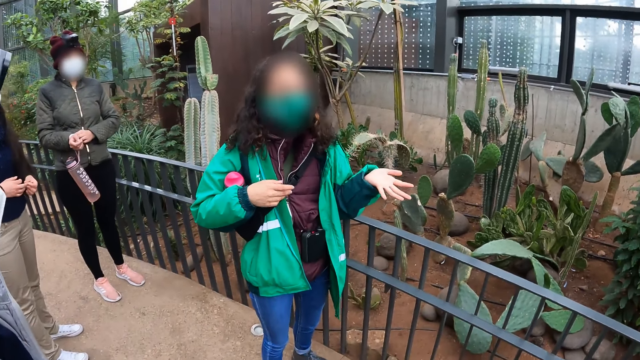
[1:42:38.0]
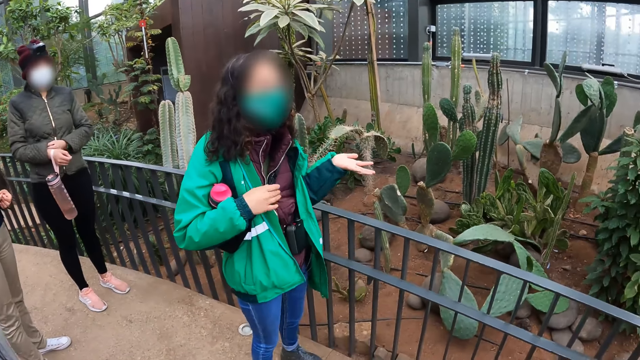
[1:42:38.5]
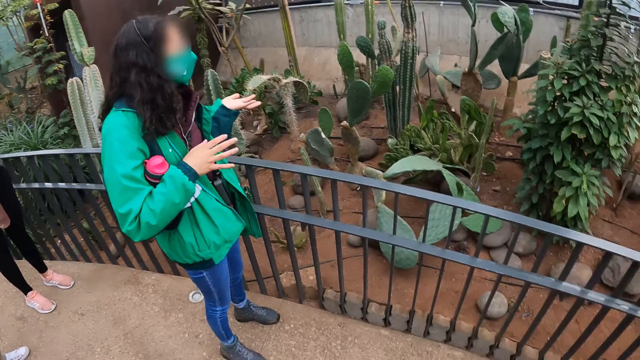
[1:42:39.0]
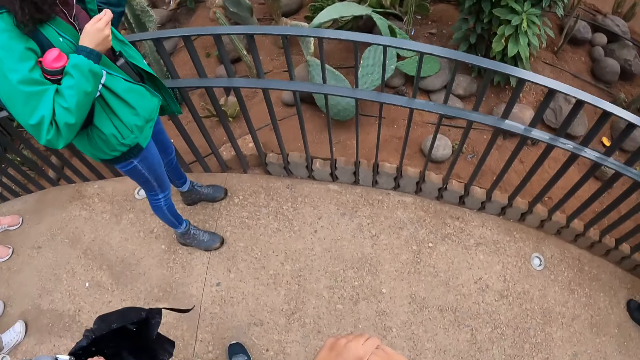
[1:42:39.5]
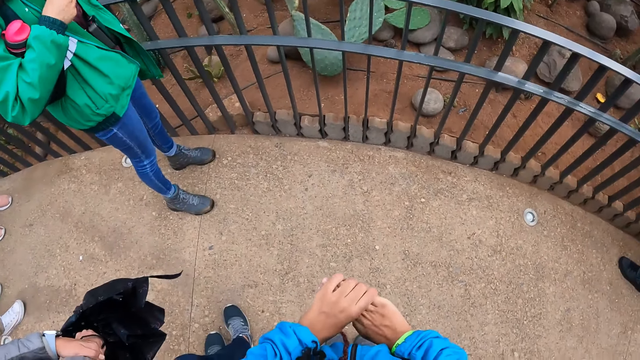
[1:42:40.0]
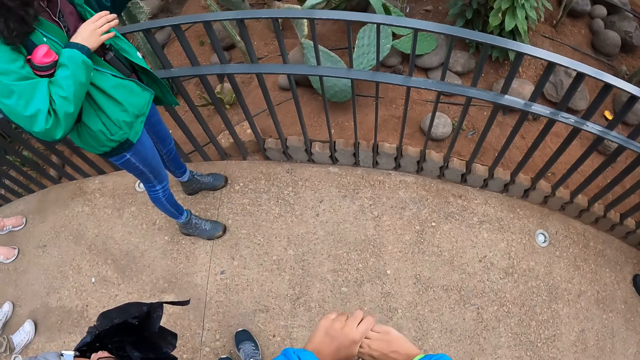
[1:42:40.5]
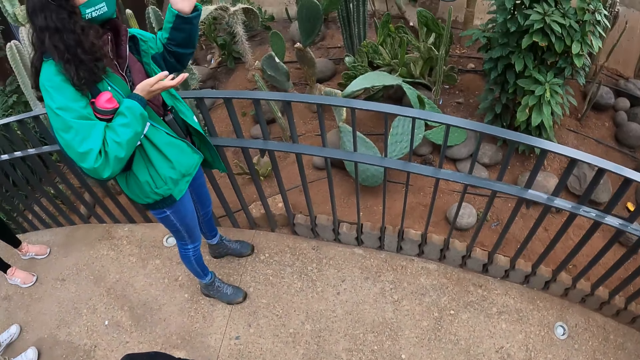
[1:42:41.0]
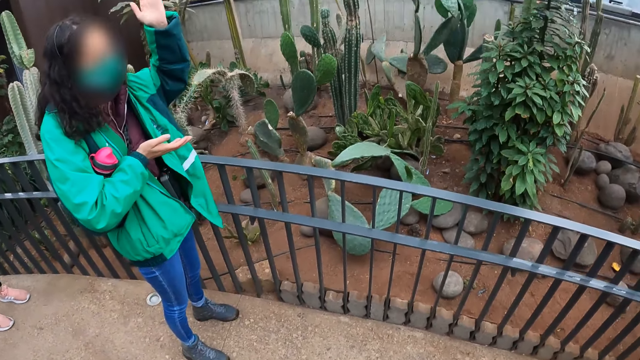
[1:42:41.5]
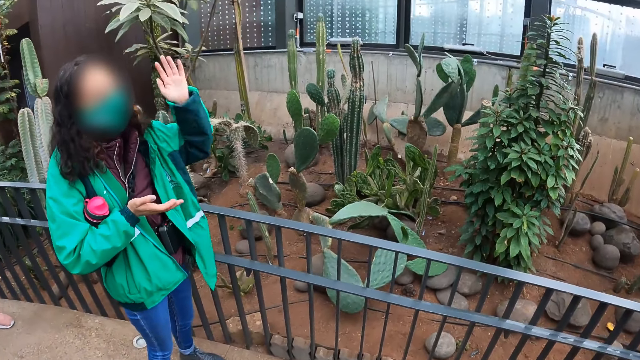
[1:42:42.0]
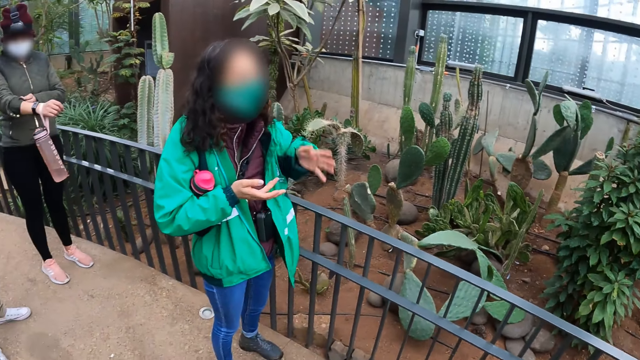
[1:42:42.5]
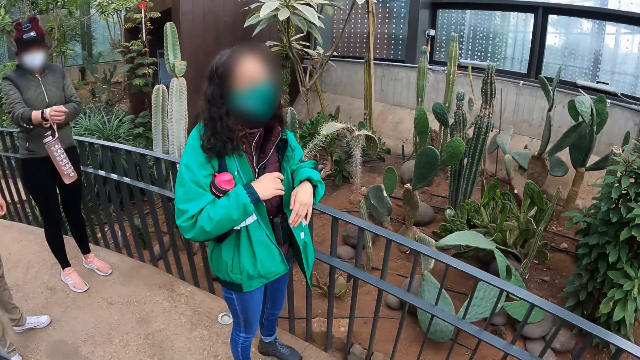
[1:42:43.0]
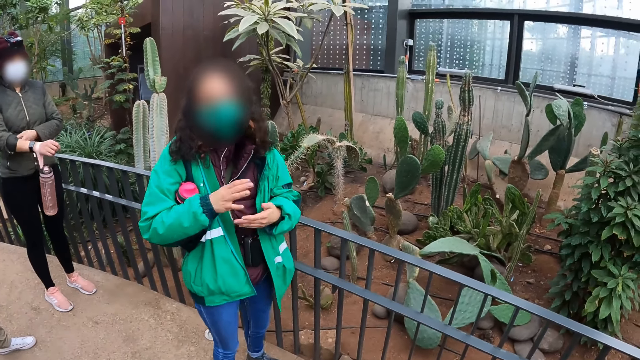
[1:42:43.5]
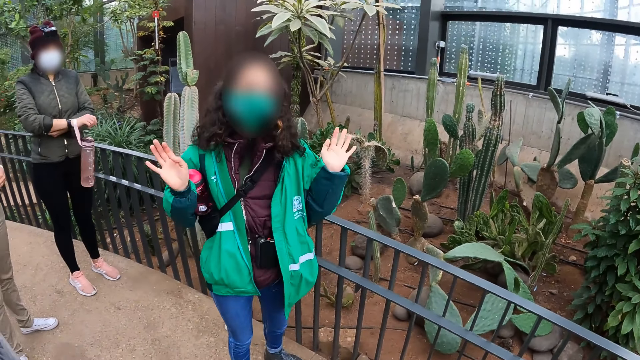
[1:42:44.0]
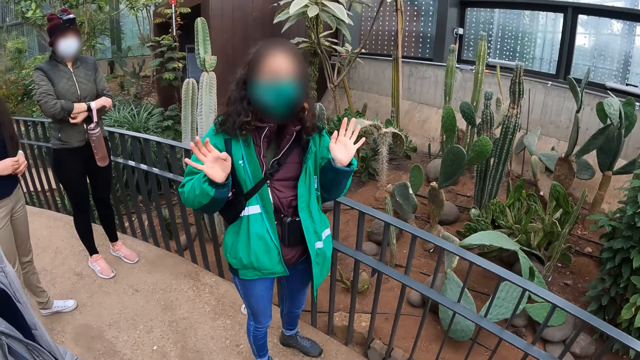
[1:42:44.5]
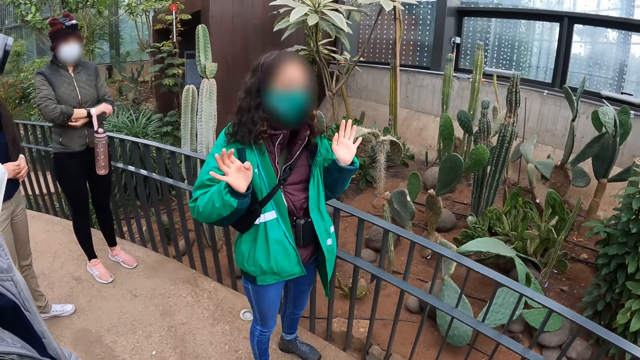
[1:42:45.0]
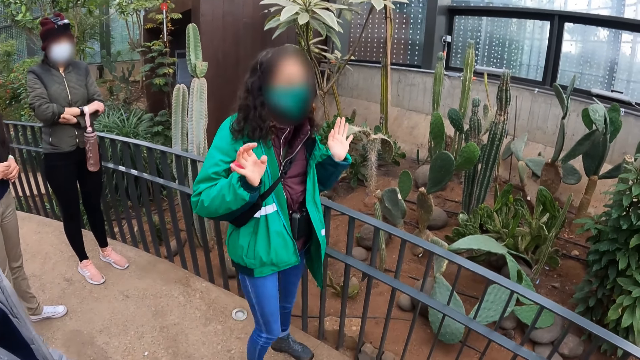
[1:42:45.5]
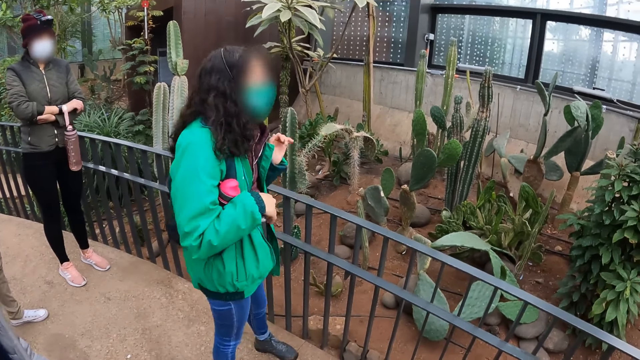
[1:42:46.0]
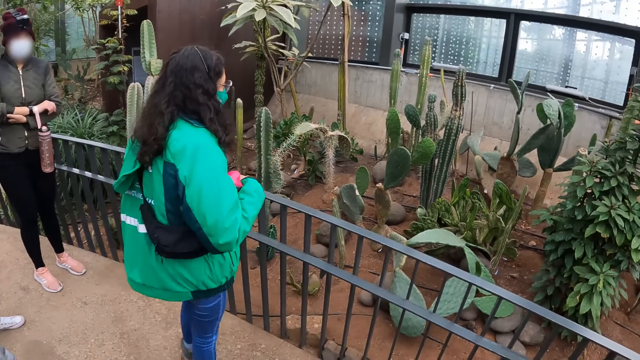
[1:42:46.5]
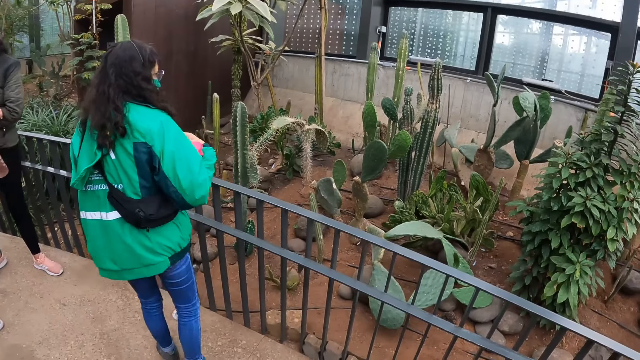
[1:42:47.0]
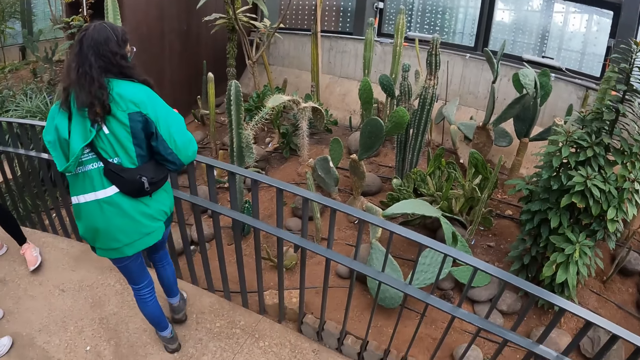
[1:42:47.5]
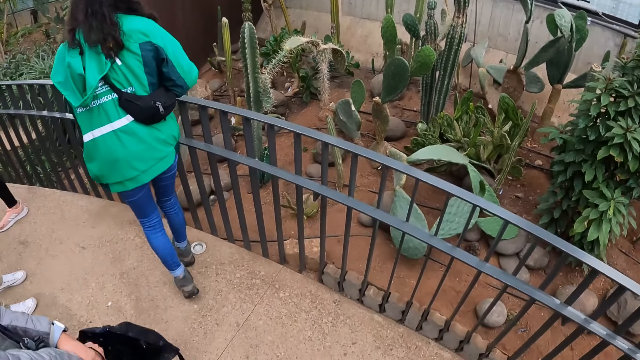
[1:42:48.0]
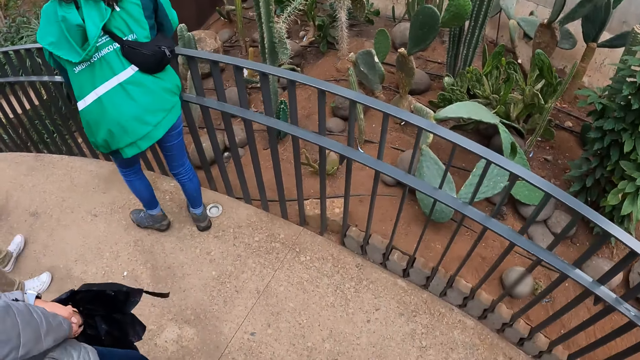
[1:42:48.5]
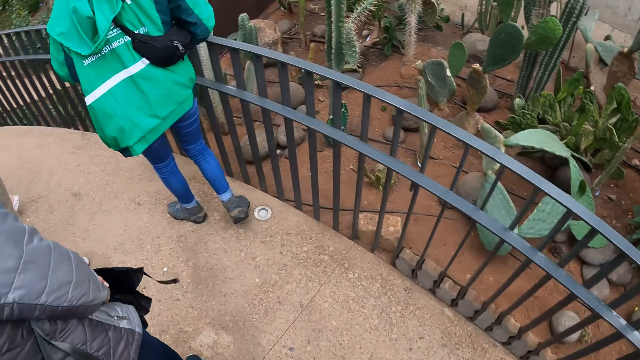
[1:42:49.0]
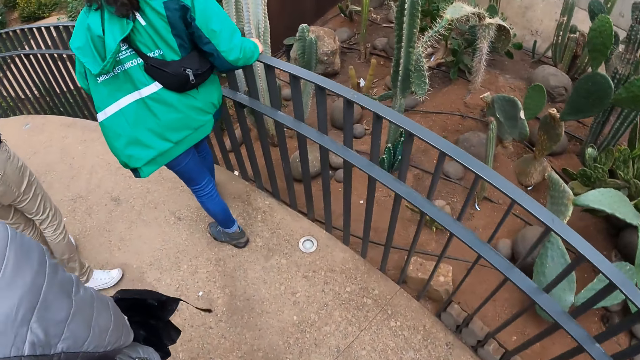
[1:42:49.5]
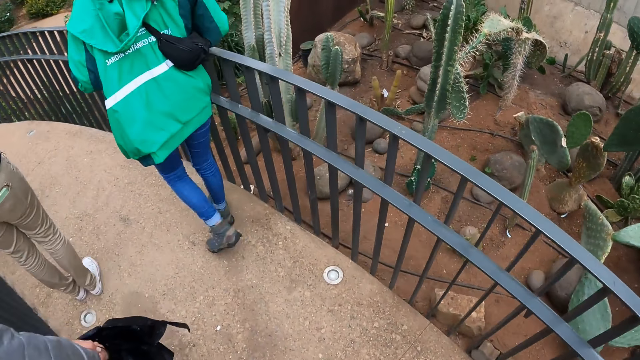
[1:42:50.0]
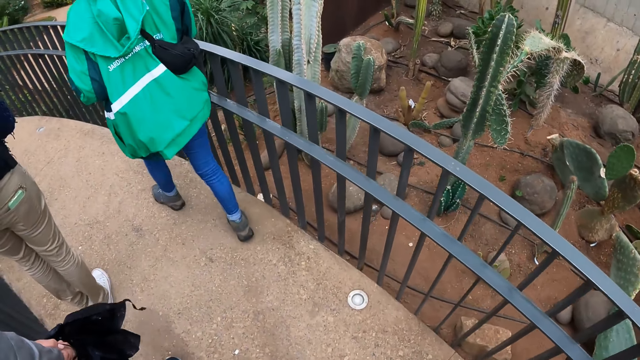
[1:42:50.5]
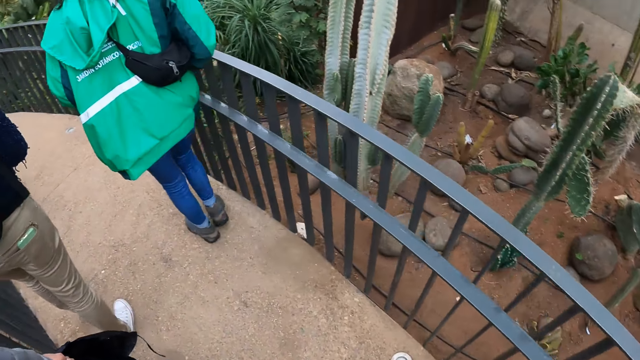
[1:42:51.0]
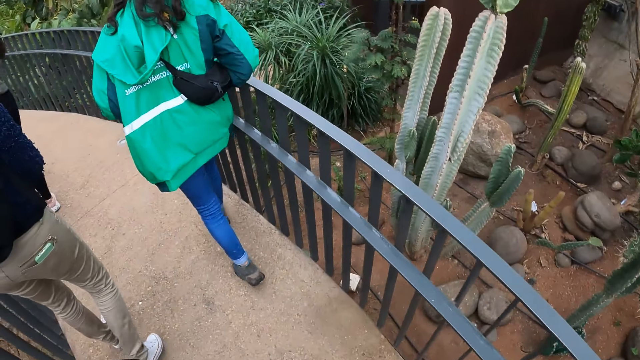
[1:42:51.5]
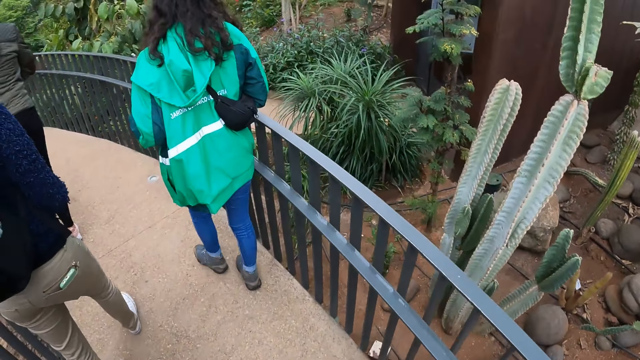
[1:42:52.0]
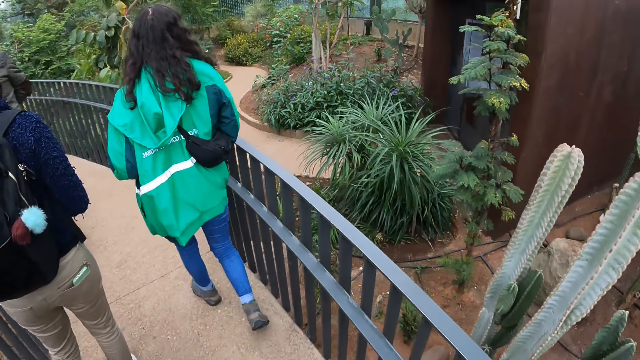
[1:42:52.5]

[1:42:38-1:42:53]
The camera wearer holds her hands. A woman moves her hands. The woman walks with the colleagues. The camera wearer walks behind the colleagues.

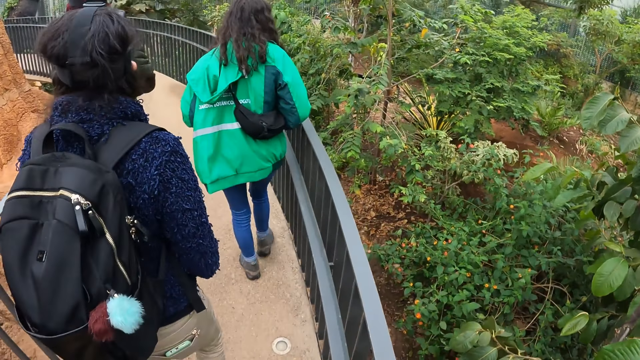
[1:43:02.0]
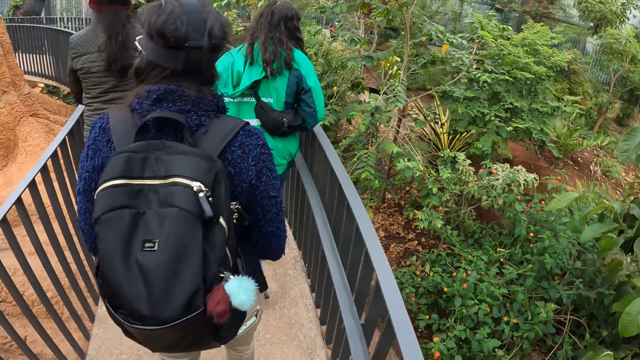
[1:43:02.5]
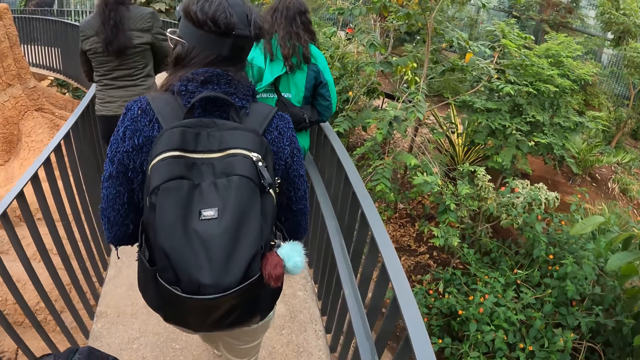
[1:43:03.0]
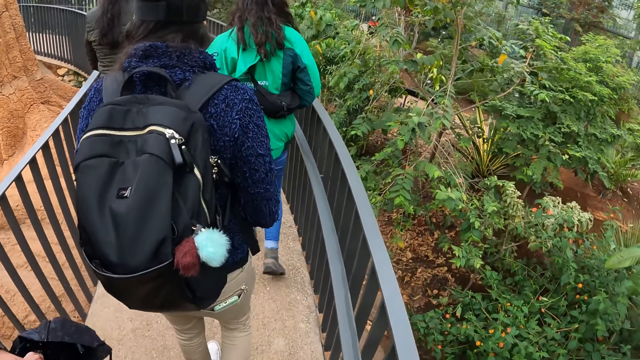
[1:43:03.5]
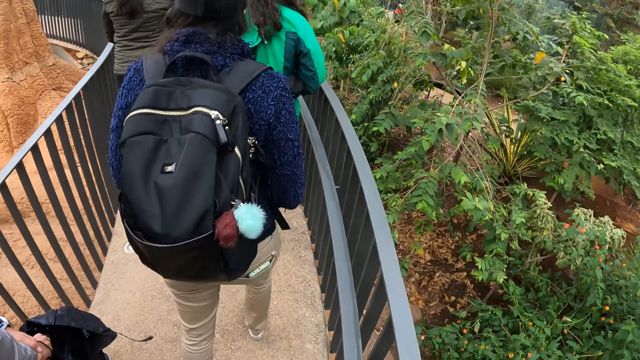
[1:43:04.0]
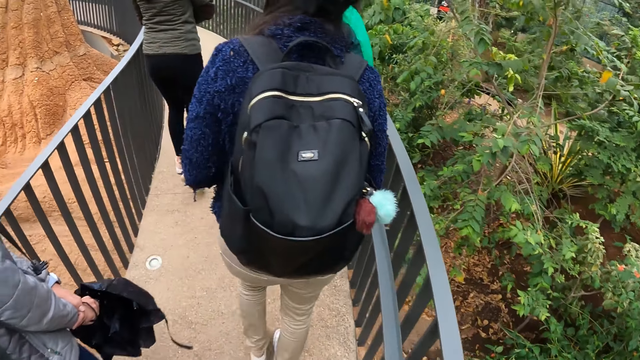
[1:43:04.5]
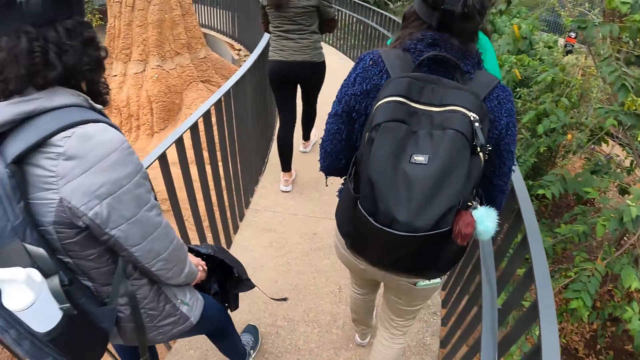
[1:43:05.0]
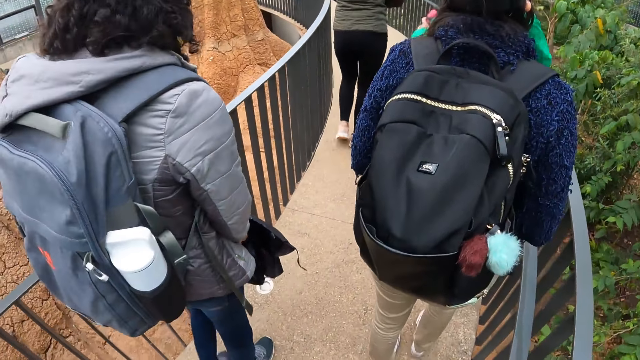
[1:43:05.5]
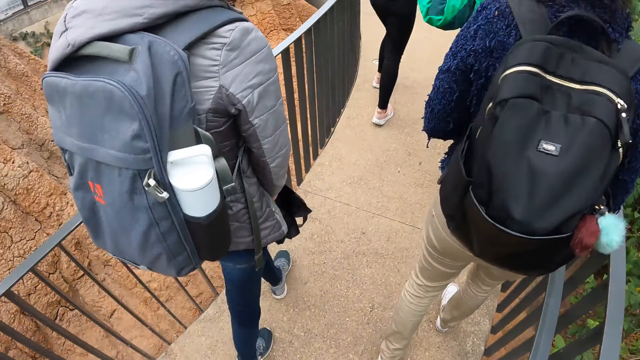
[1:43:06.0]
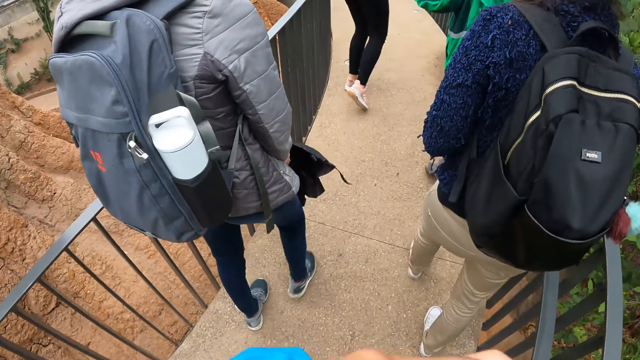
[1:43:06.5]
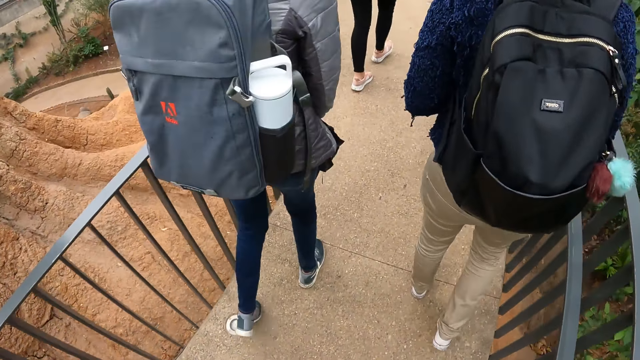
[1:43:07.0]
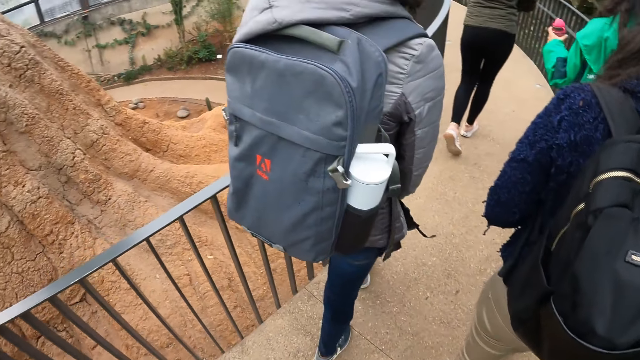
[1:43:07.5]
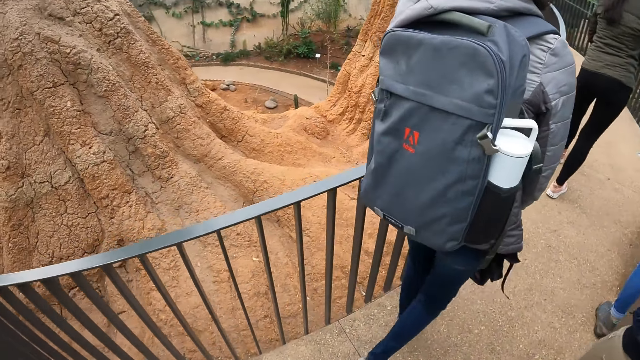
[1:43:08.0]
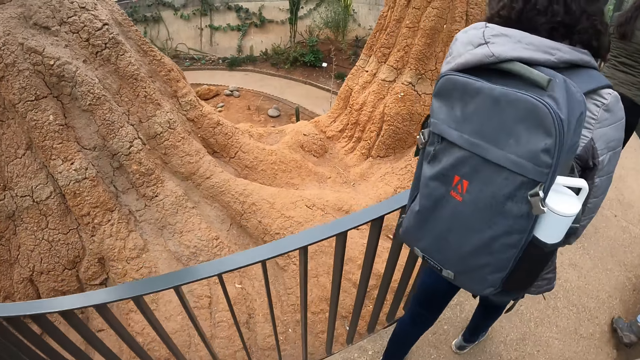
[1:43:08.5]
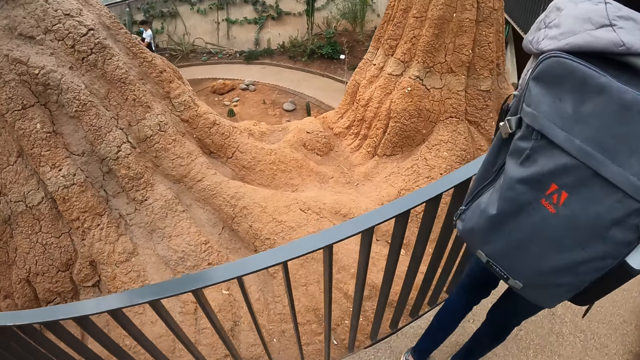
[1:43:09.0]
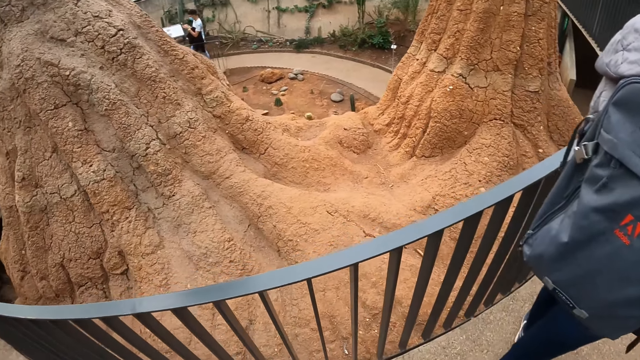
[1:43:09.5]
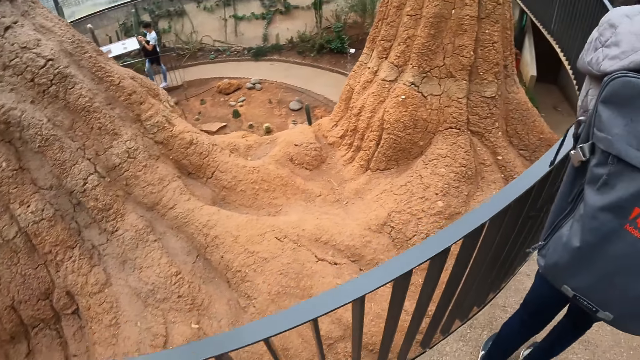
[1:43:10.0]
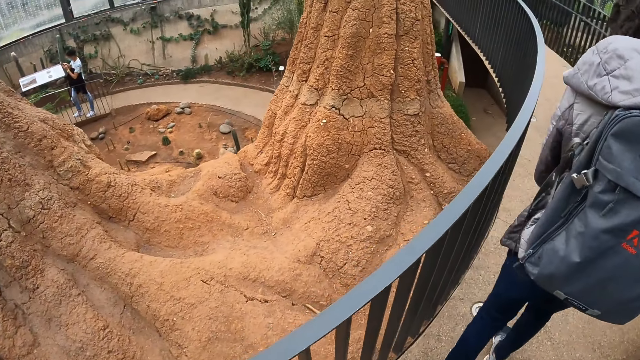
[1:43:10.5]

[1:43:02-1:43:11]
The camera wearer looks at the structure.
